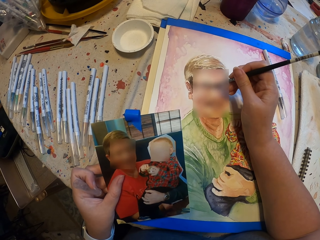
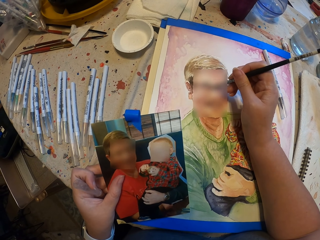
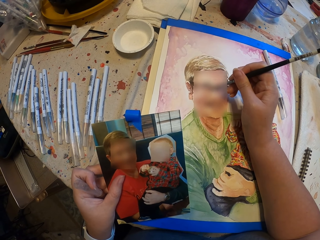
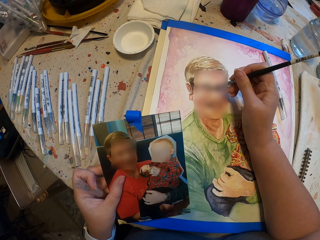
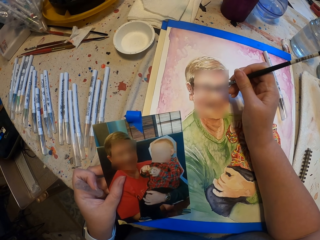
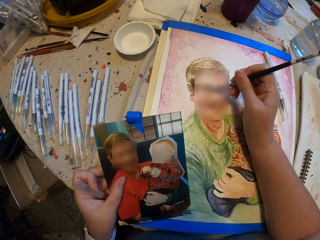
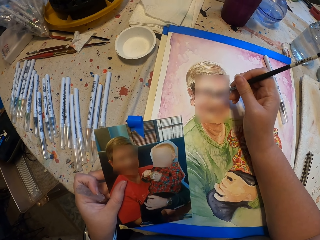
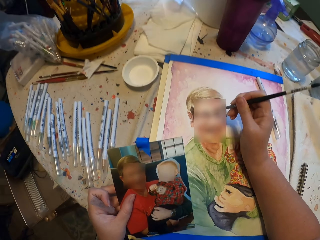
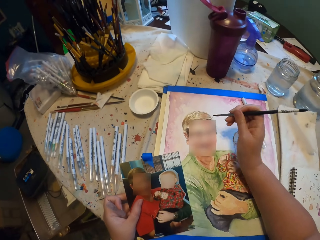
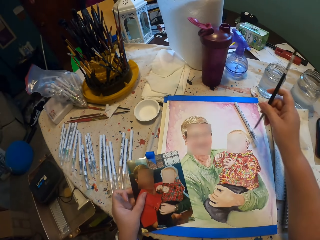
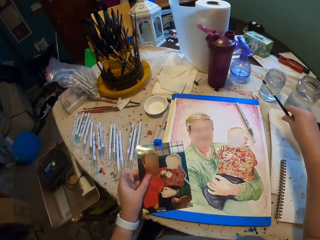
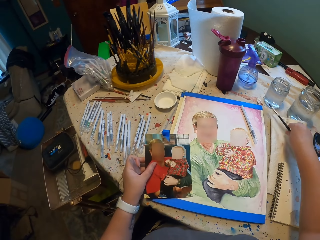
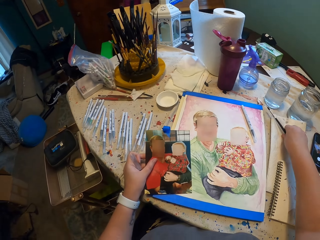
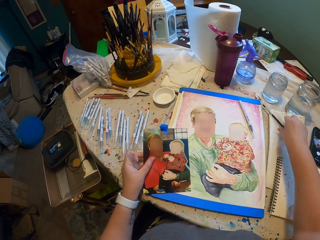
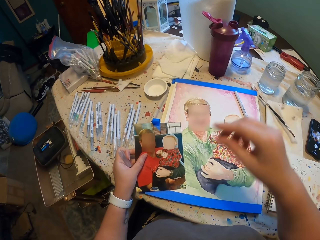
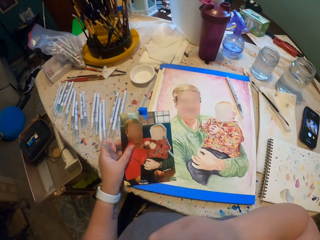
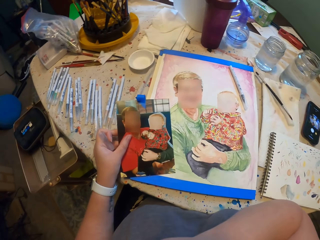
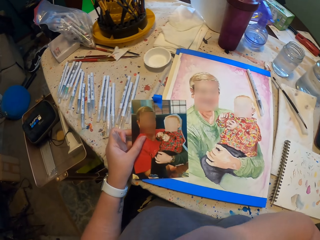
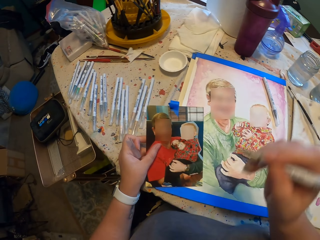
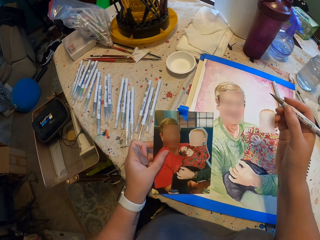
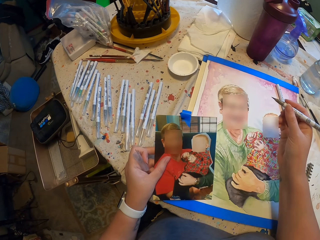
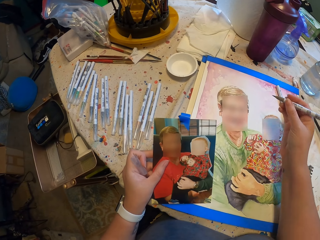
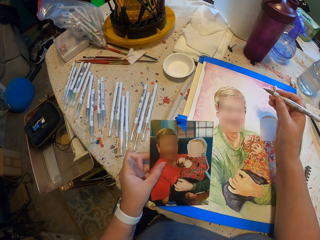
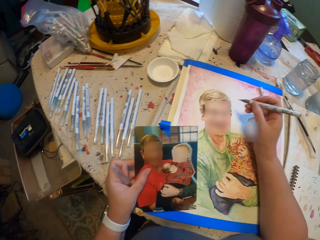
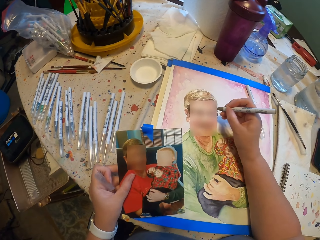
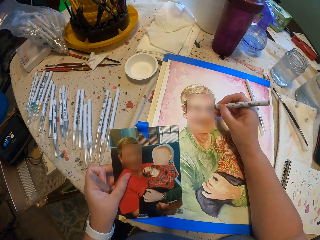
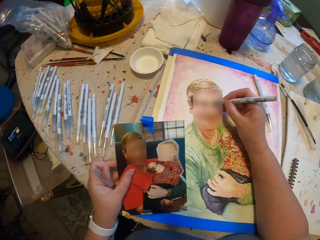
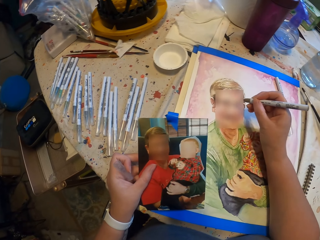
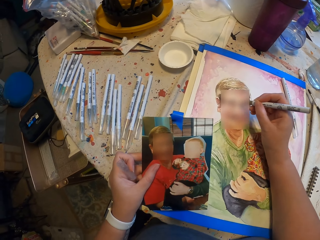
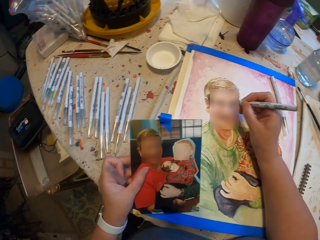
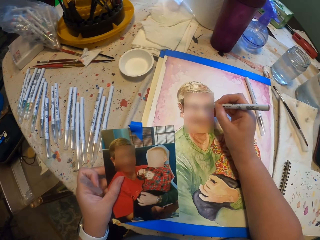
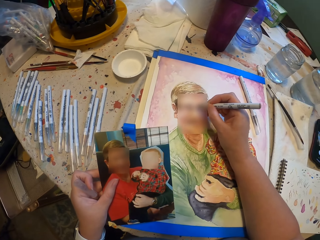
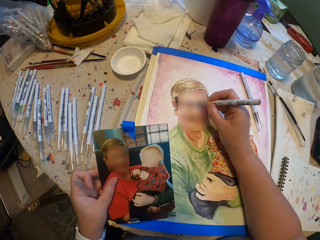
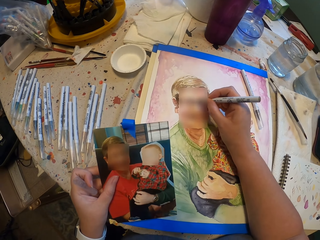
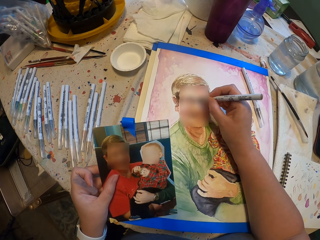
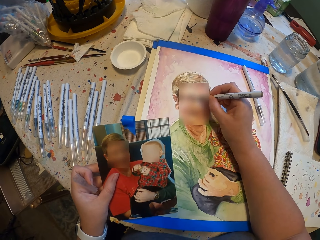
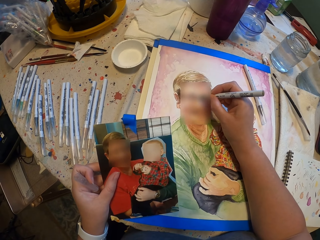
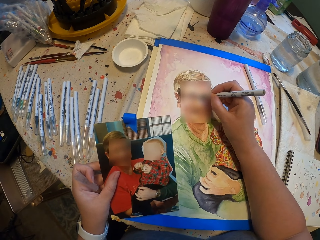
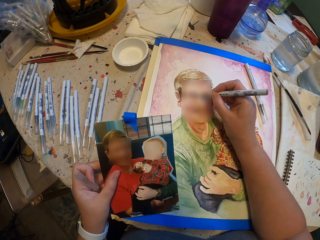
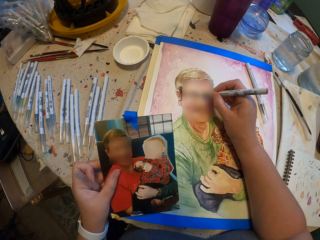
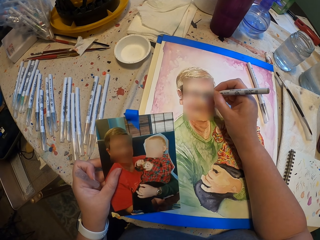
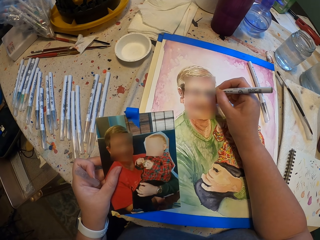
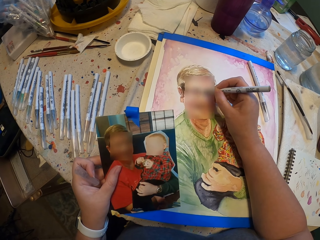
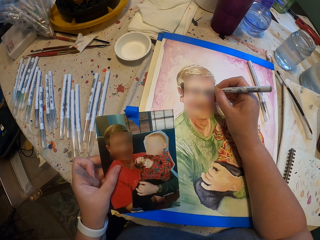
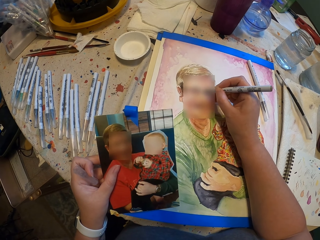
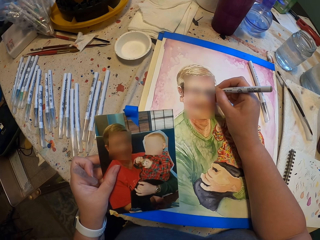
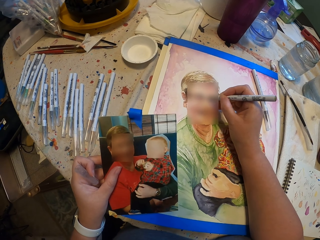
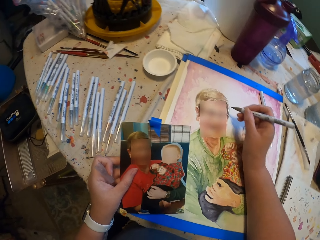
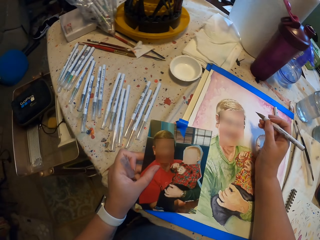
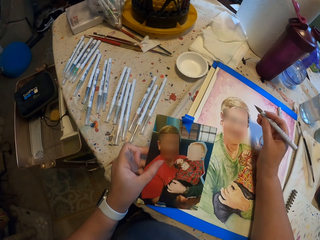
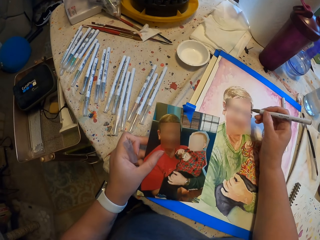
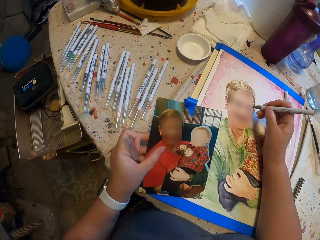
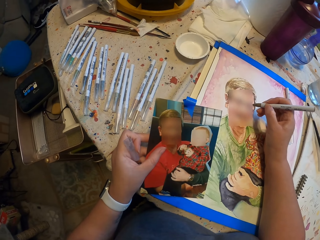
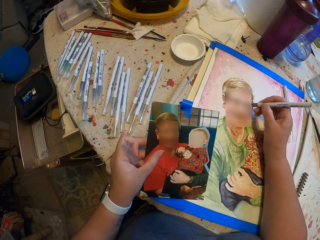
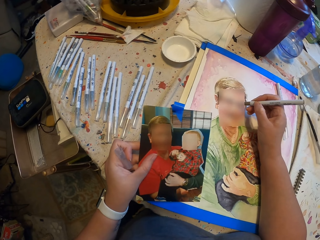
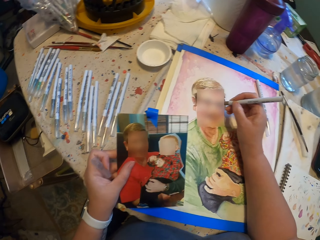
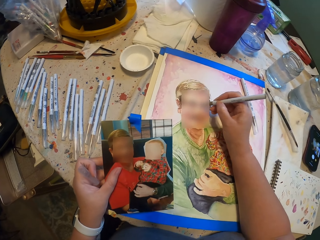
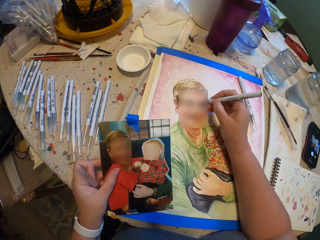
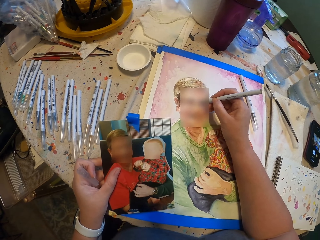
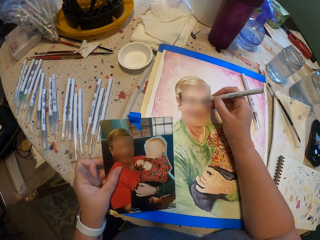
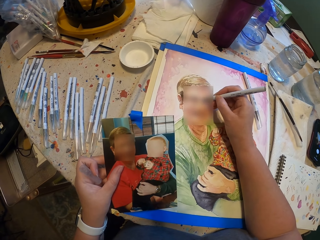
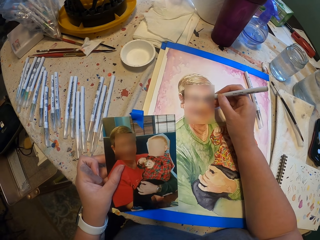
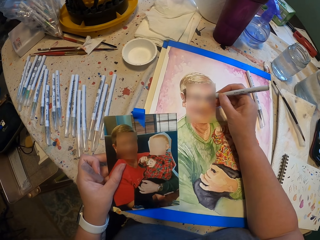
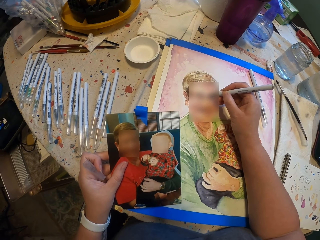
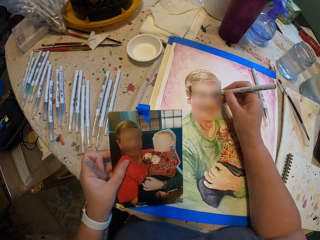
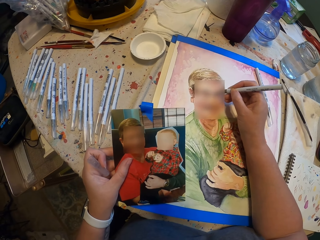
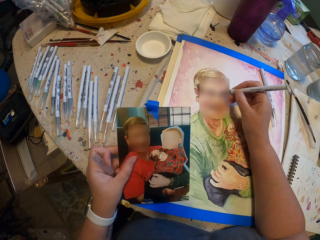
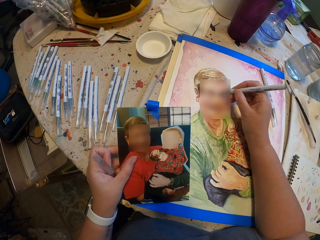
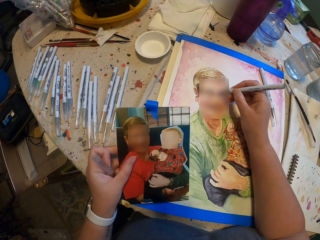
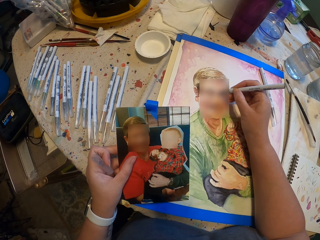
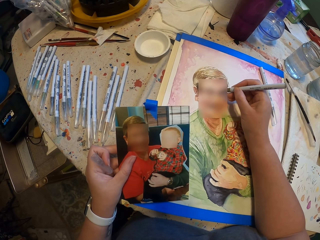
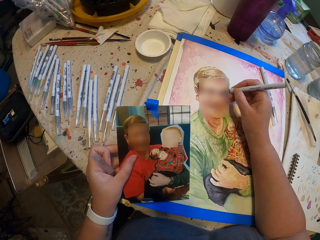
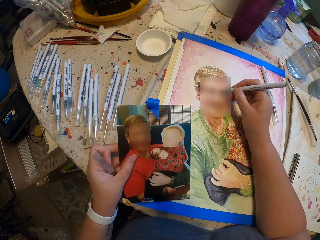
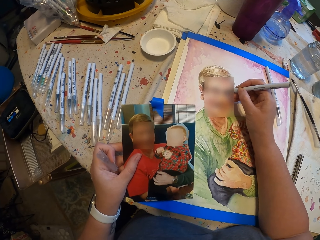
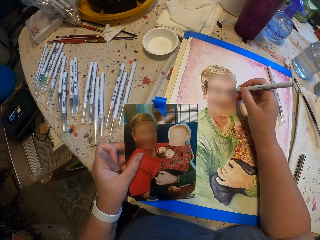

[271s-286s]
The camera wearer moves the painting pen. They put the paint brush on the table. They take the pen from the mouth. They draw the picture on the book with the pen. They move the drawing pen. They draw the picture.

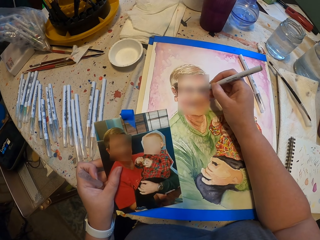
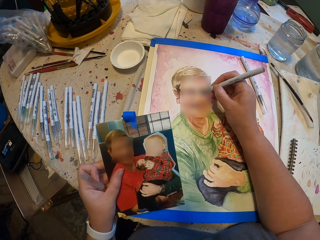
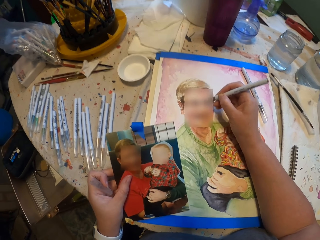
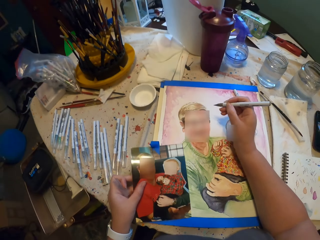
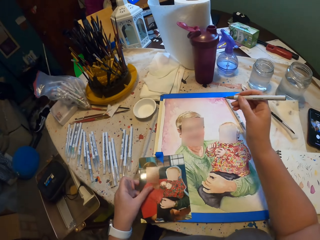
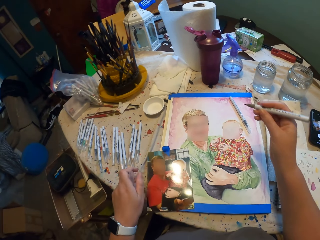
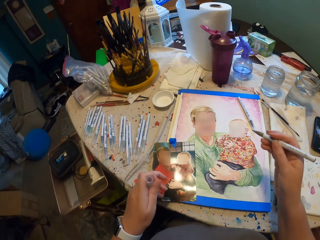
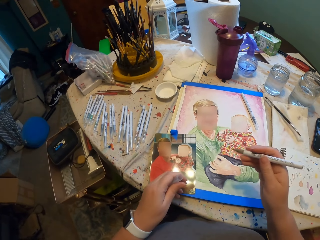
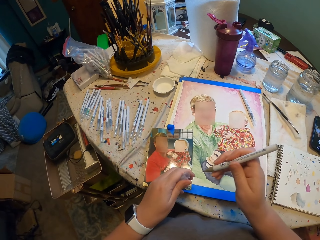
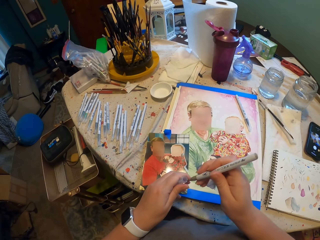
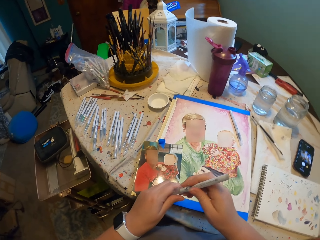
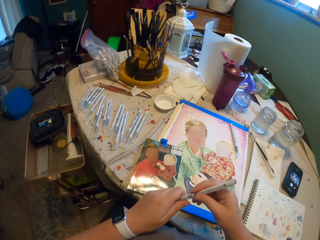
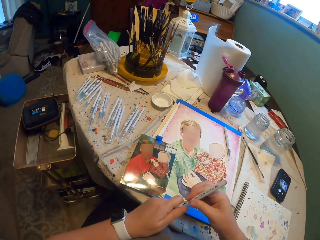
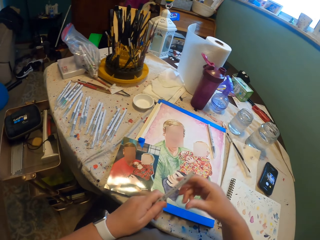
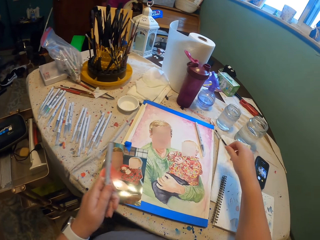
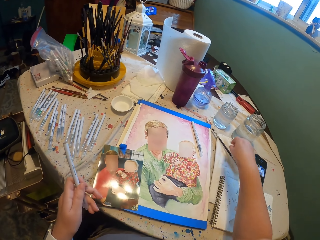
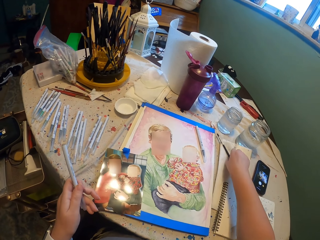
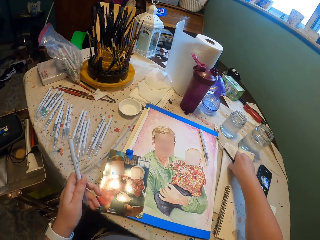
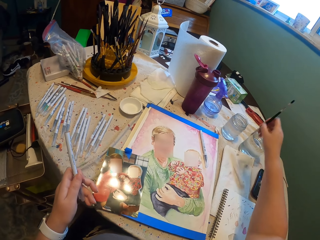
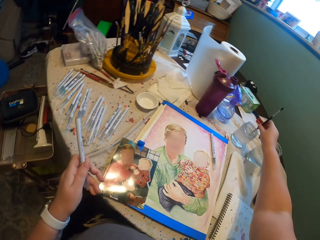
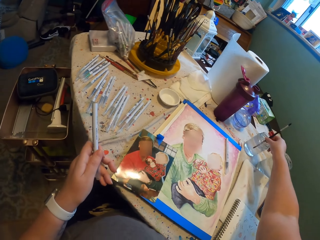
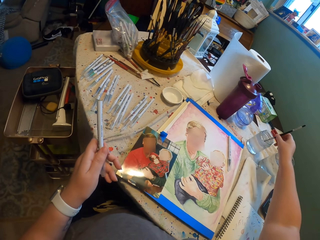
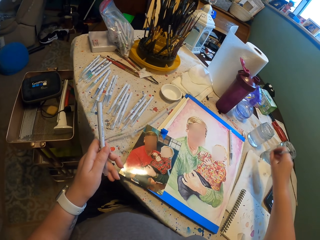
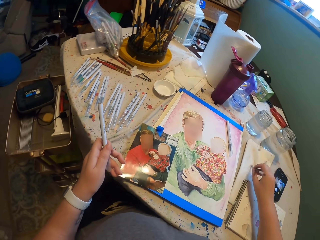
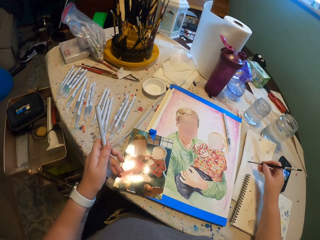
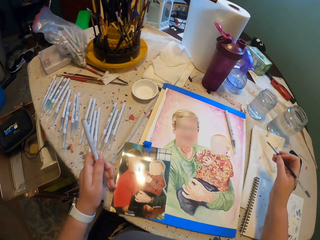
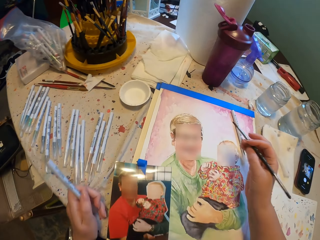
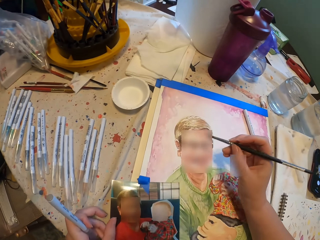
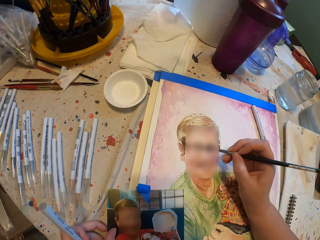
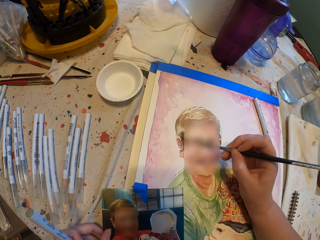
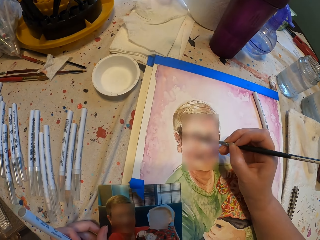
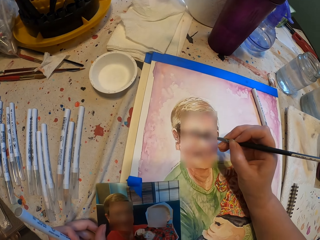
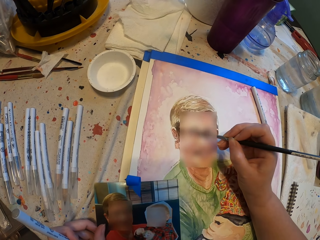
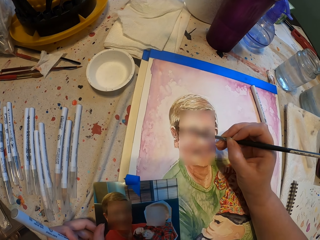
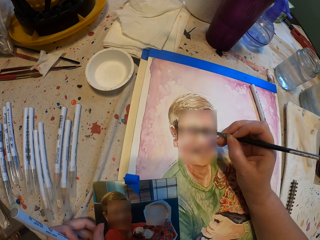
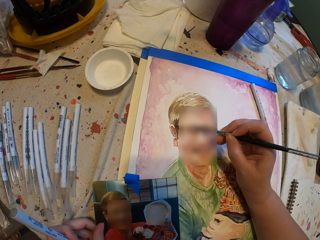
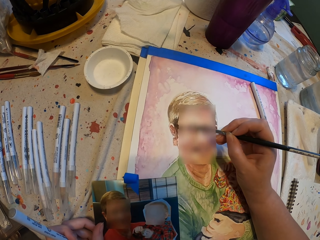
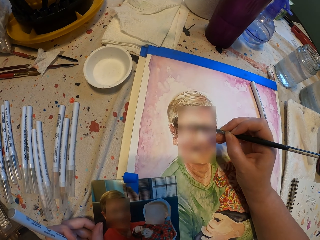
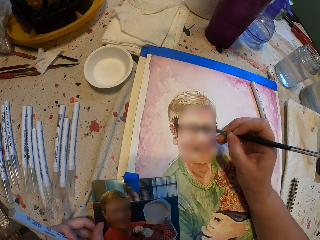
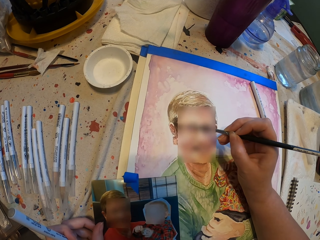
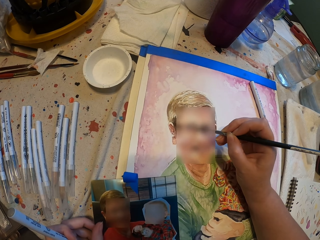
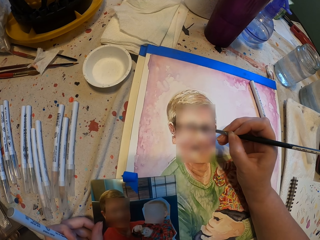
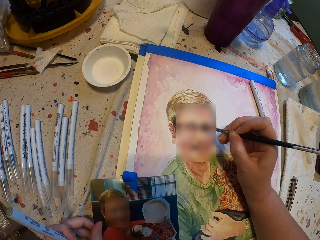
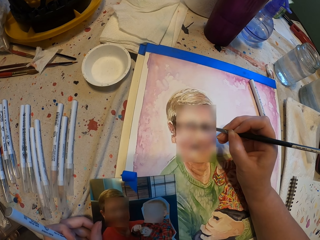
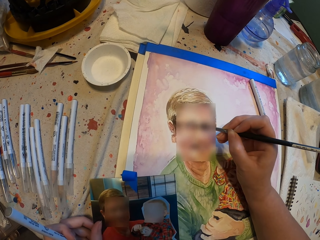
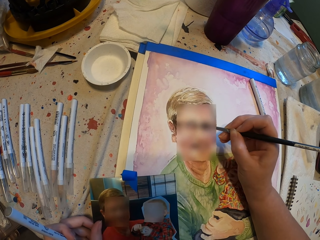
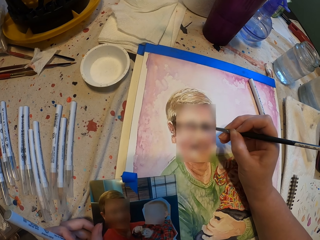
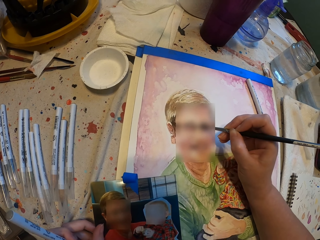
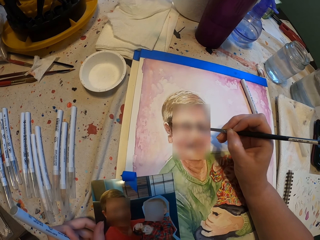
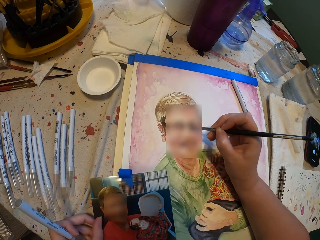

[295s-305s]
The camera wearer puts the picture down. They close the pen. They take a brush. They dip the painting brush in the paint. They move the painting pen on the paper. They wipe the brush on the paper. They paint the picture.
